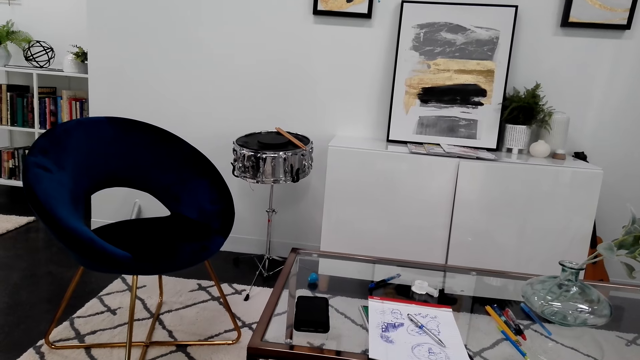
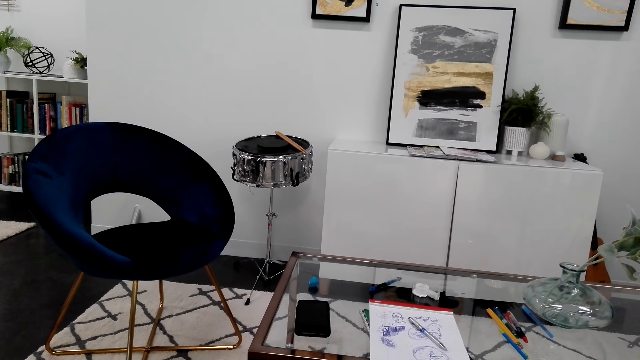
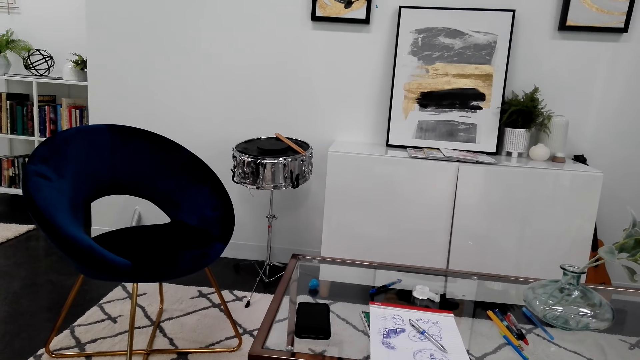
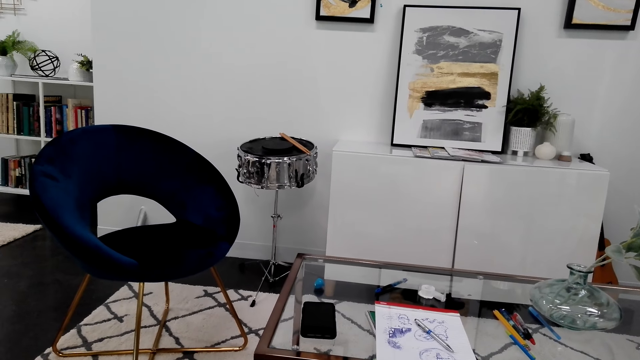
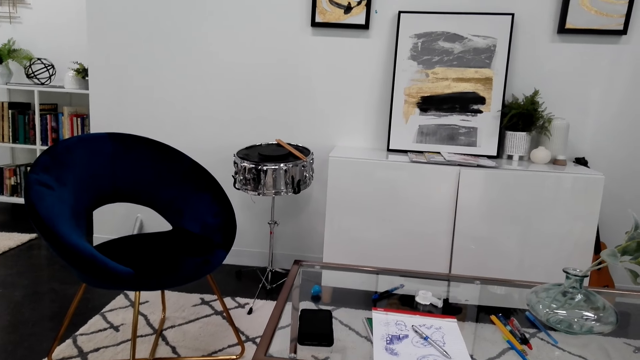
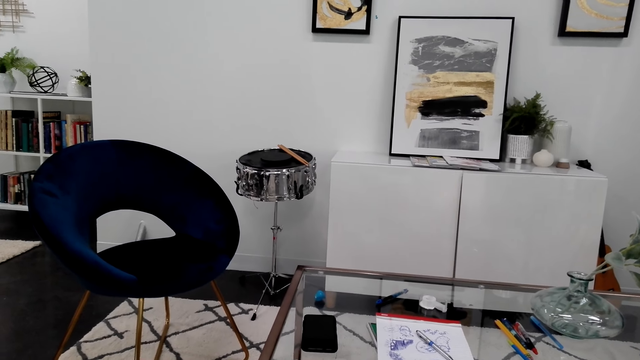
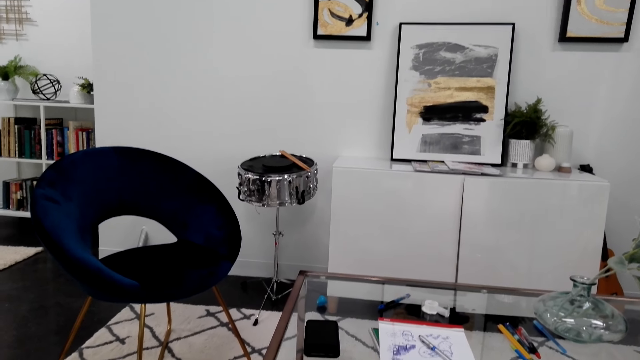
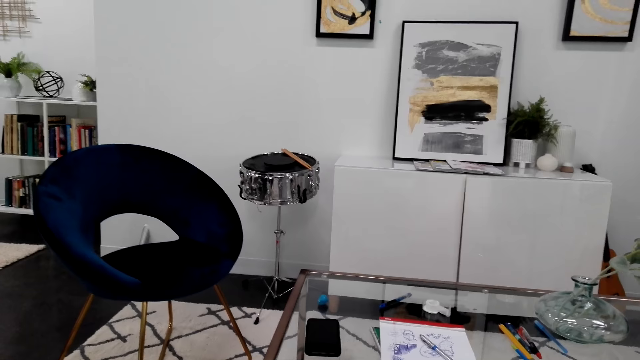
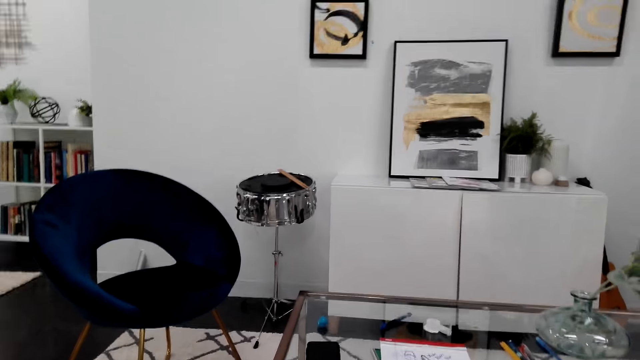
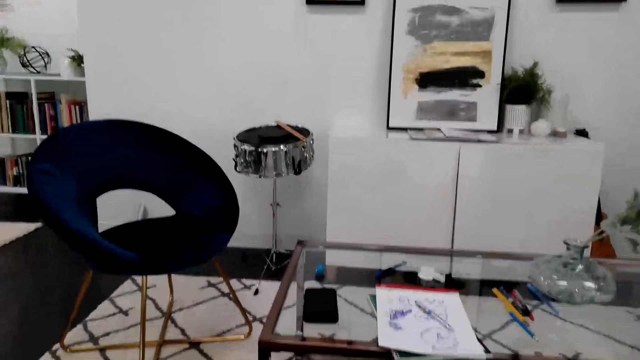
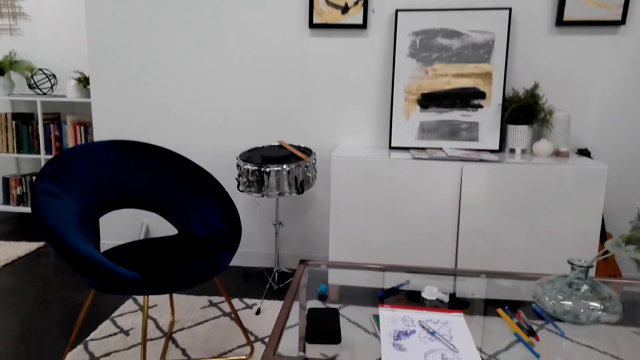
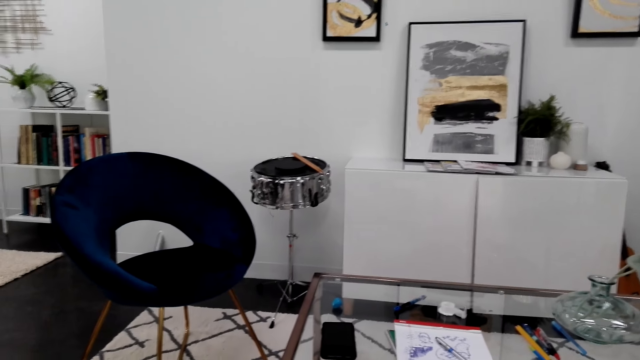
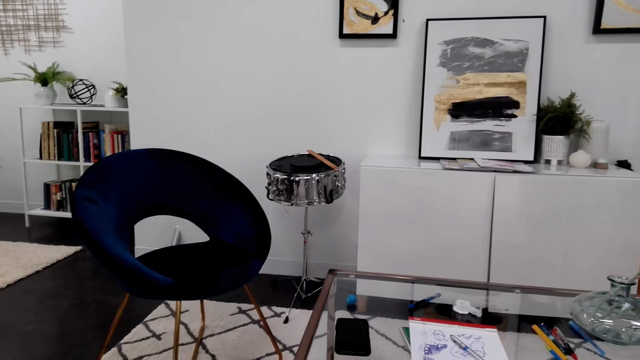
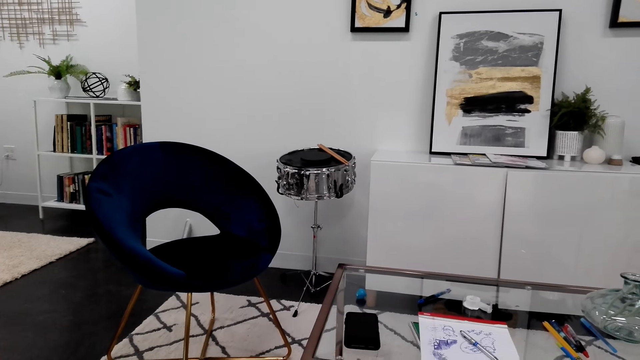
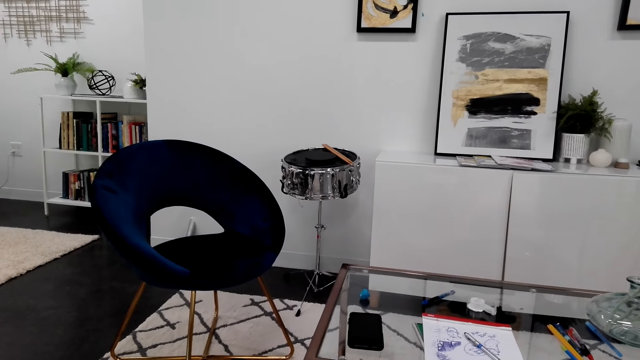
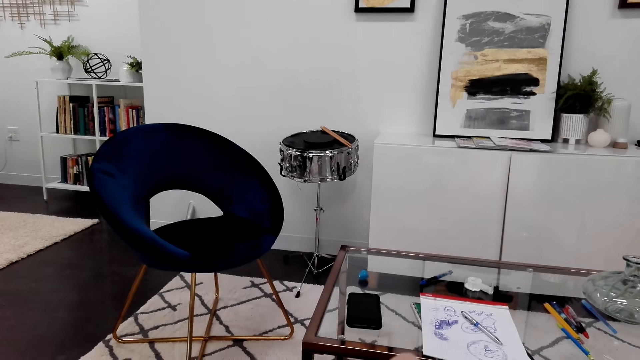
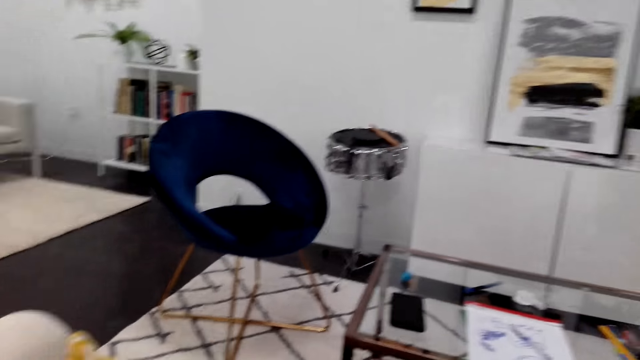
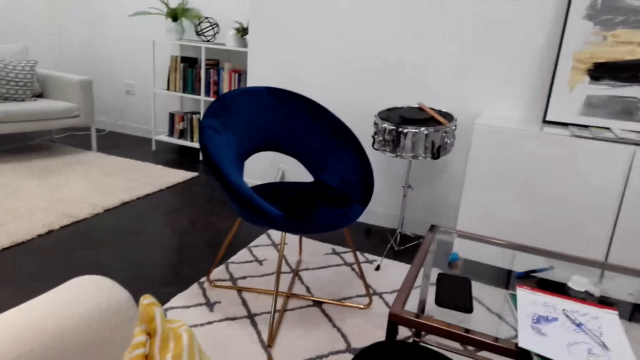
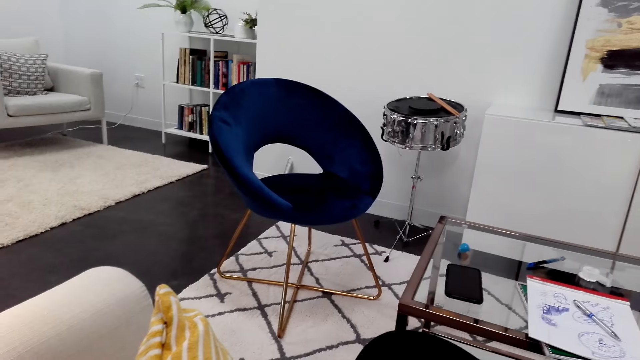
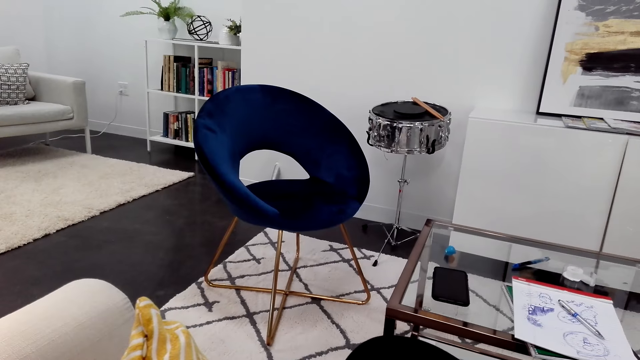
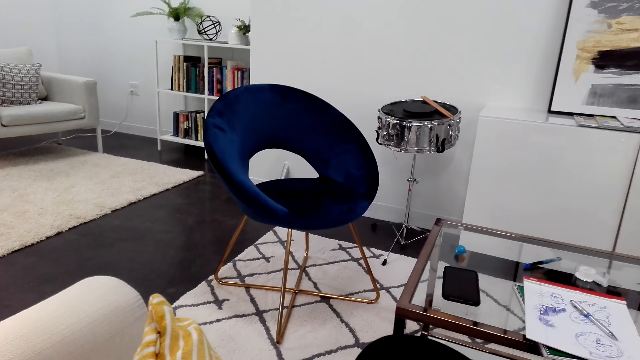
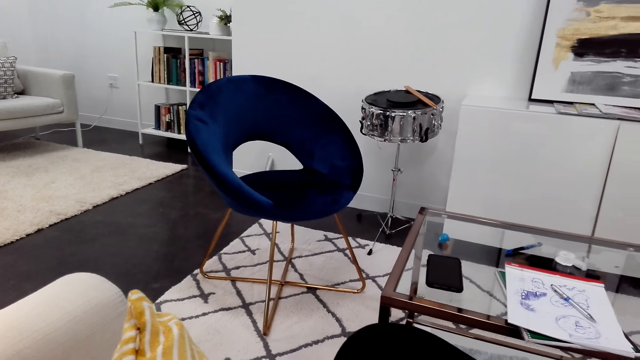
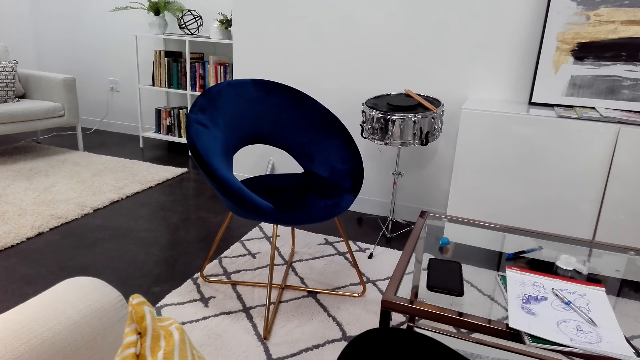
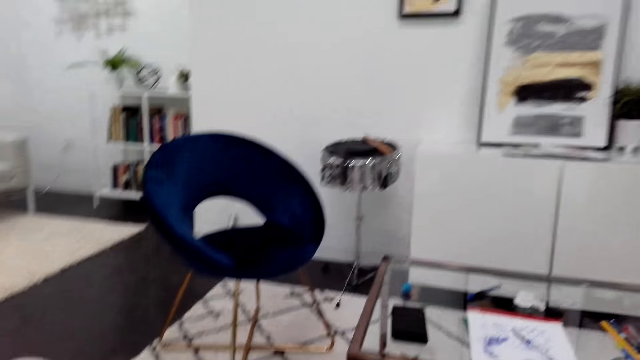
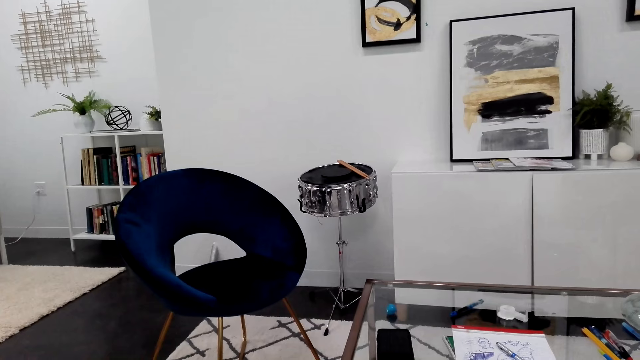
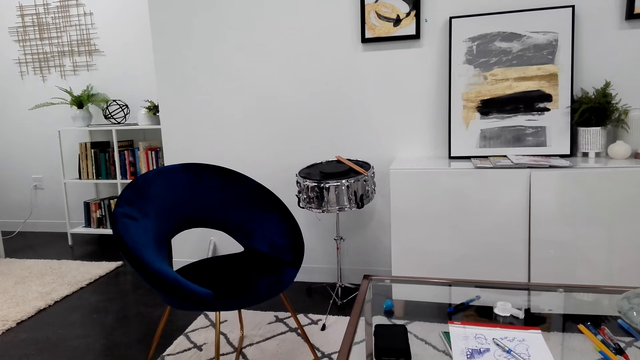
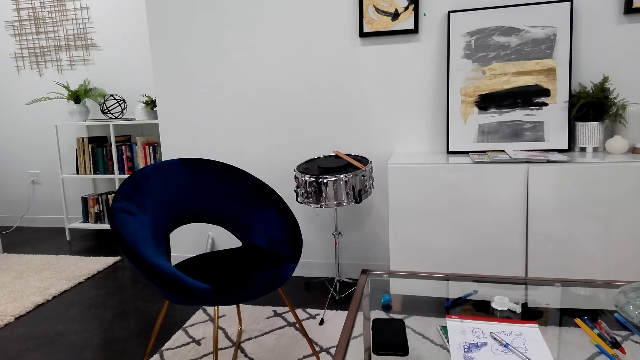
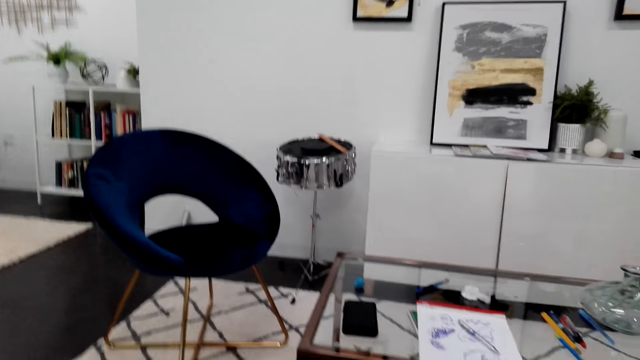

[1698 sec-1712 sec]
The camera wearer looks around the room.

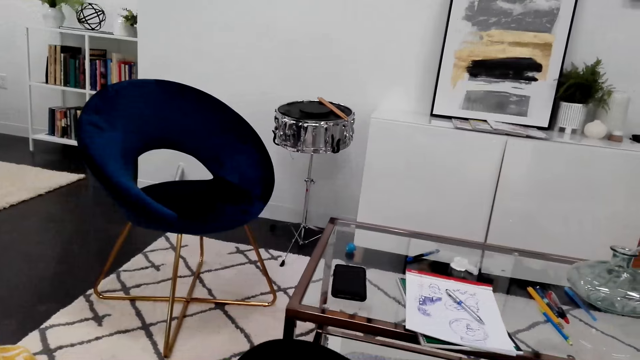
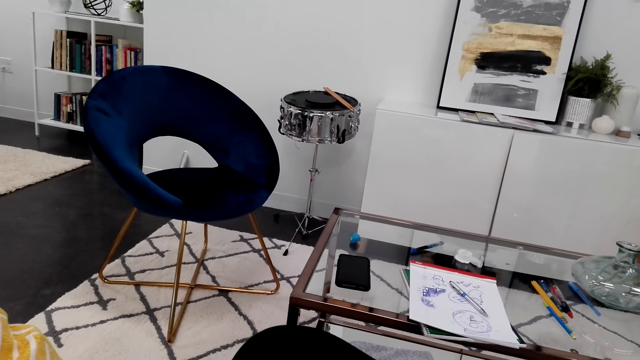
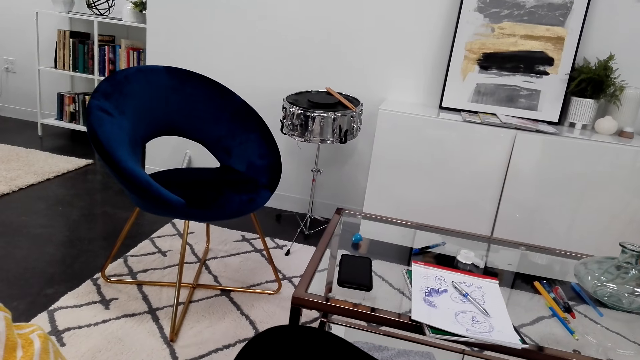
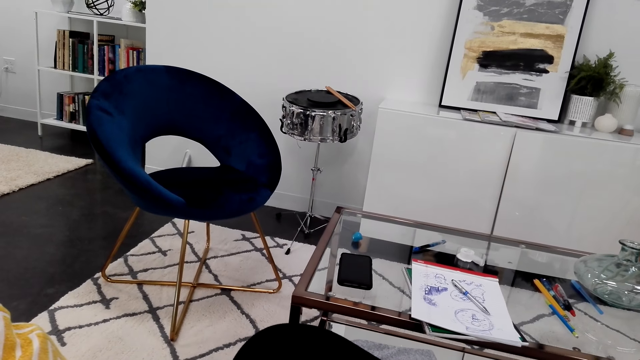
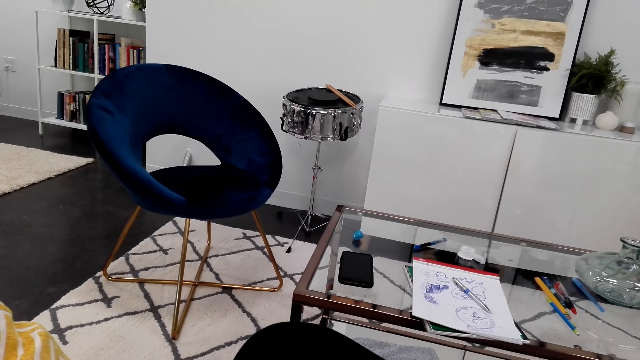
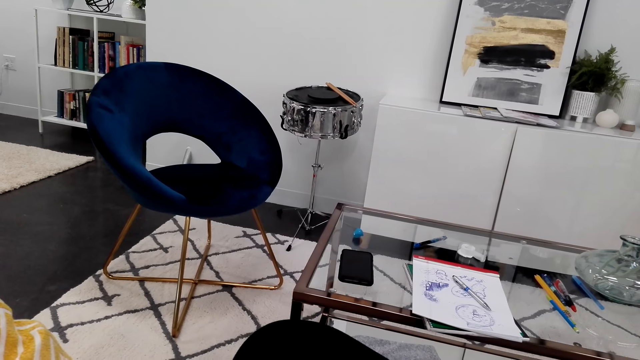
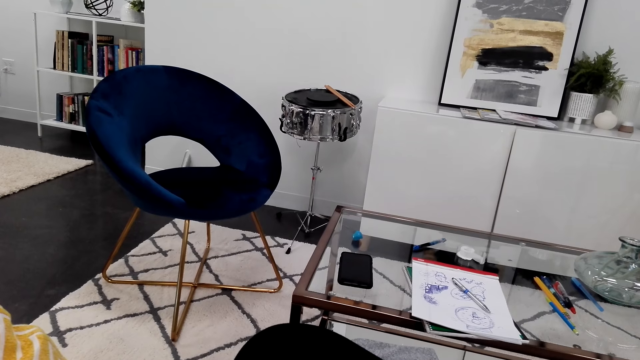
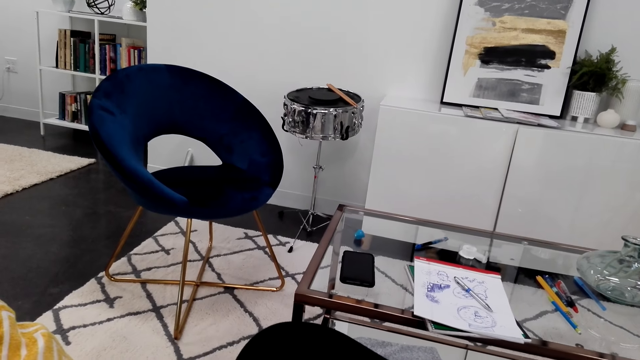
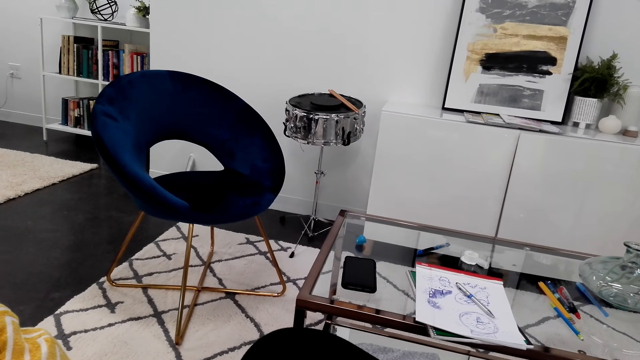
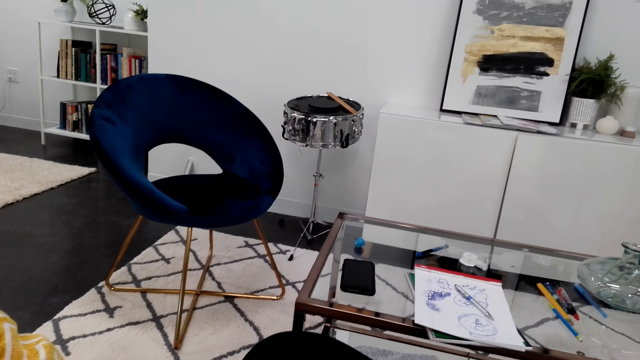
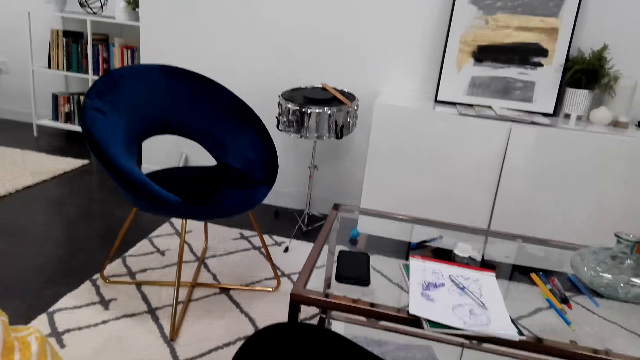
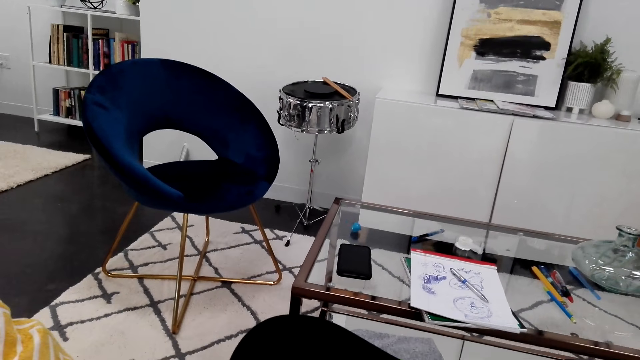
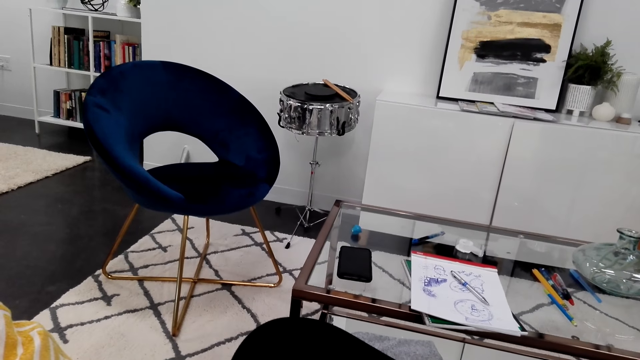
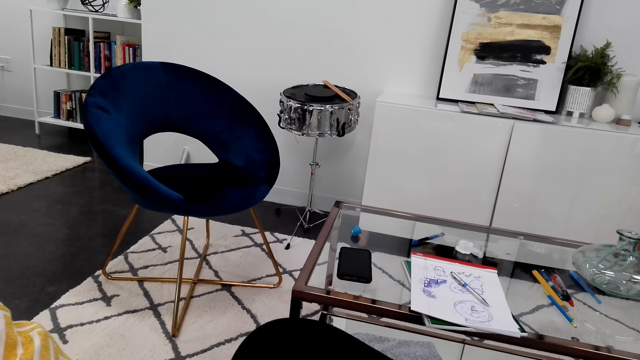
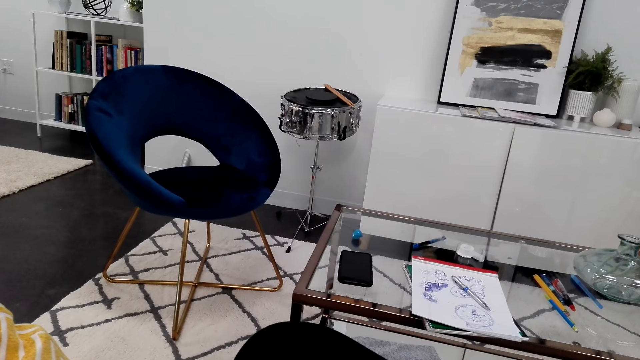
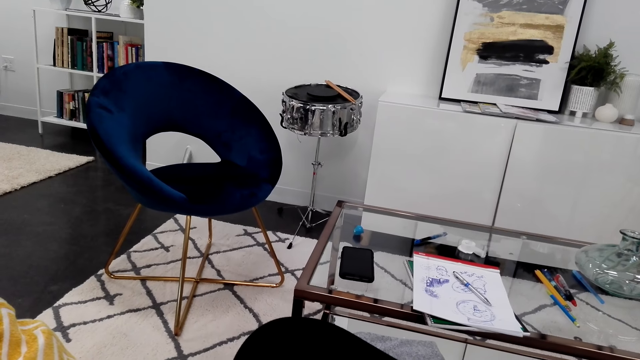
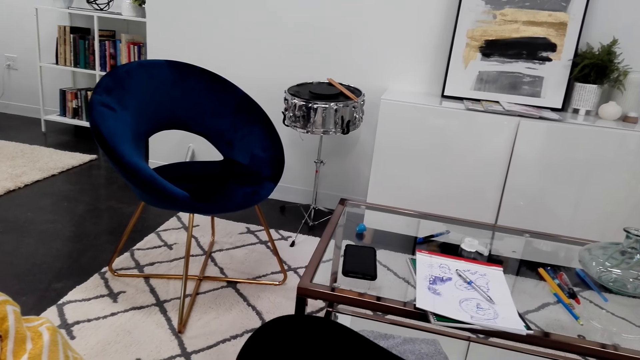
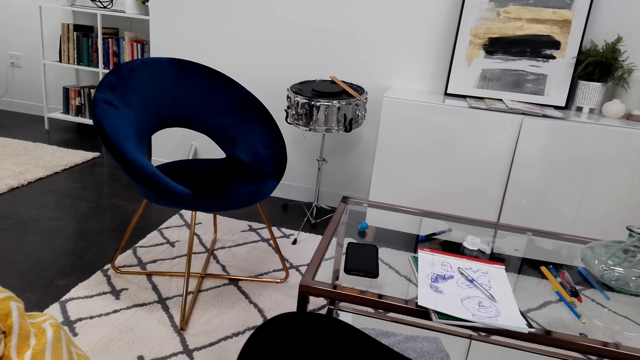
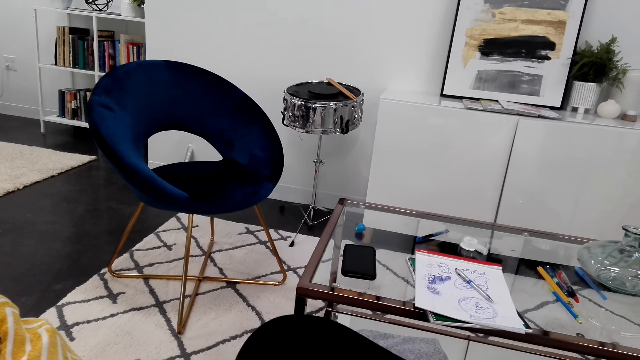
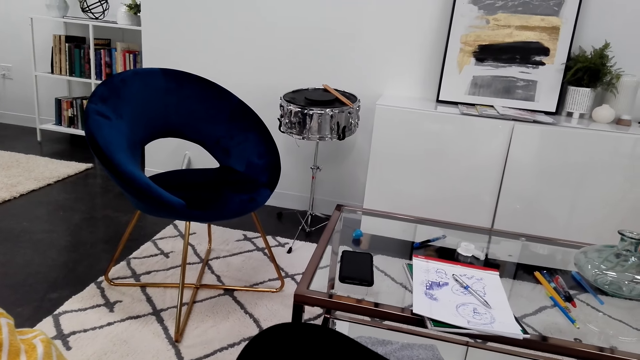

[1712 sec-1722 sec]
The camera wearer looks at the table.
